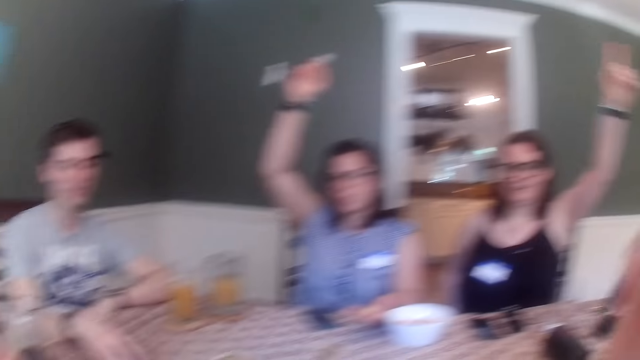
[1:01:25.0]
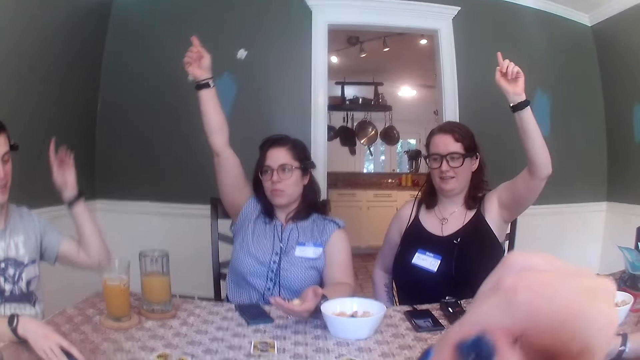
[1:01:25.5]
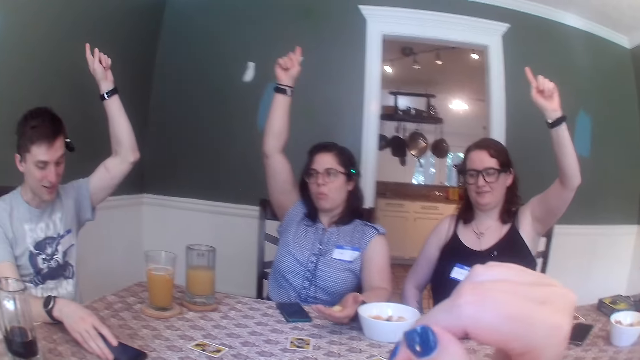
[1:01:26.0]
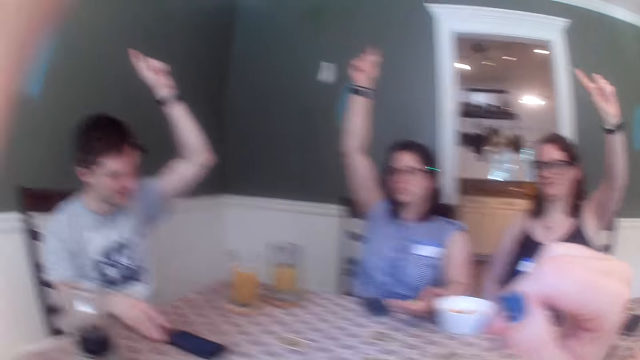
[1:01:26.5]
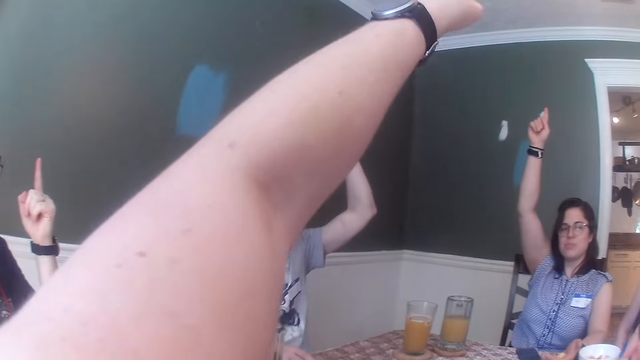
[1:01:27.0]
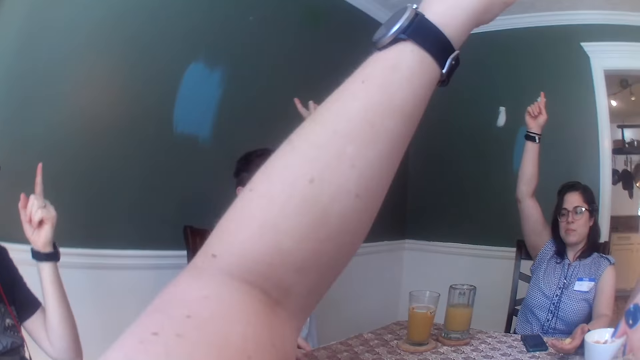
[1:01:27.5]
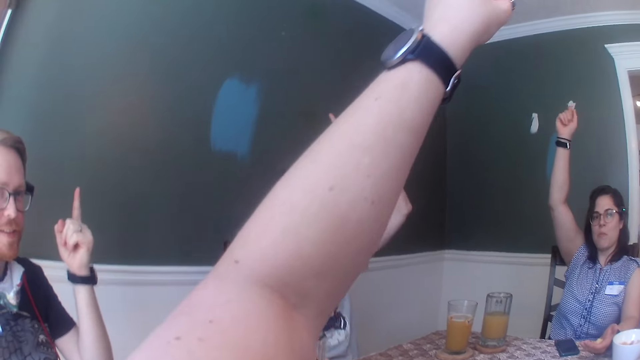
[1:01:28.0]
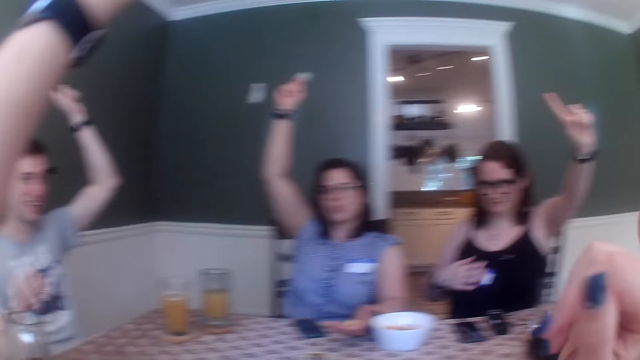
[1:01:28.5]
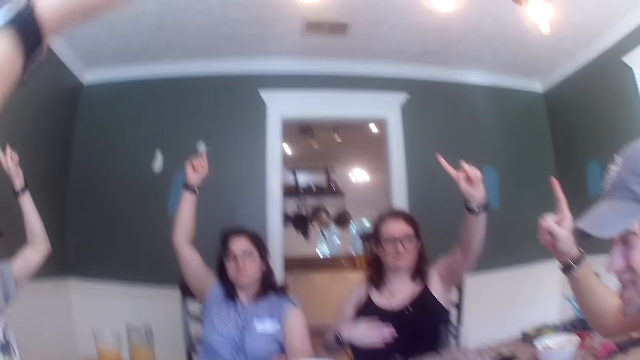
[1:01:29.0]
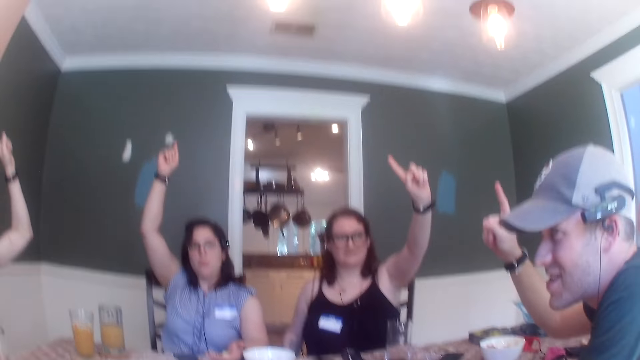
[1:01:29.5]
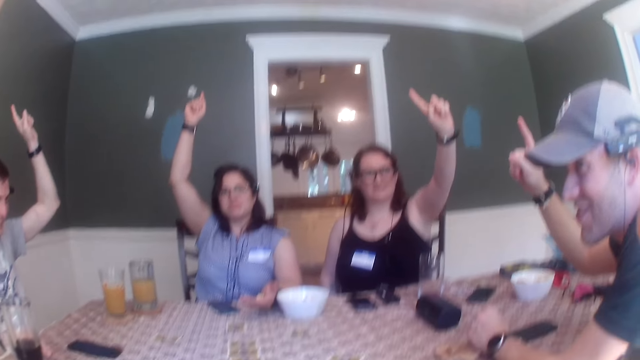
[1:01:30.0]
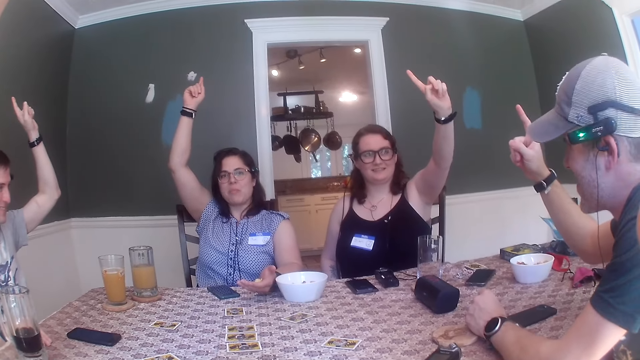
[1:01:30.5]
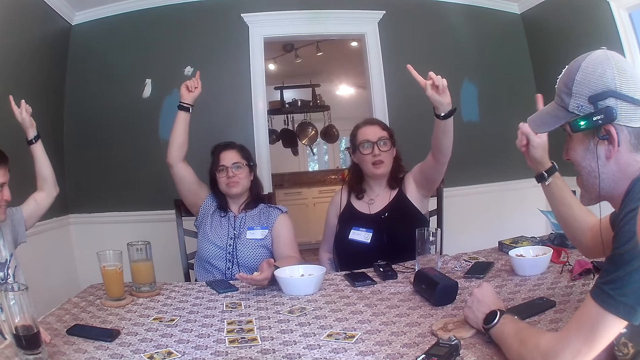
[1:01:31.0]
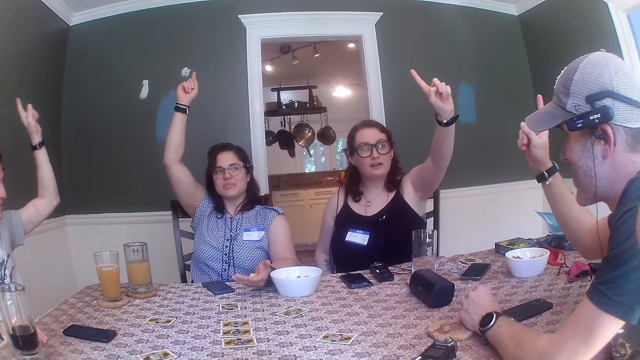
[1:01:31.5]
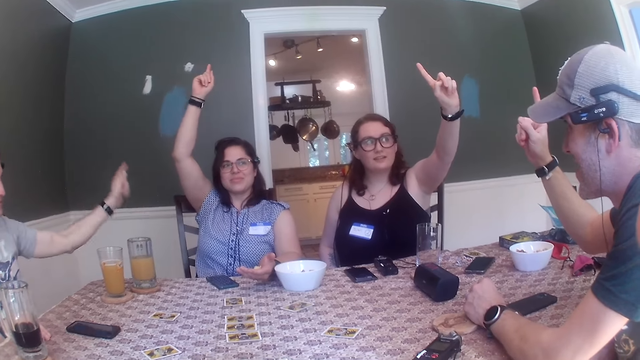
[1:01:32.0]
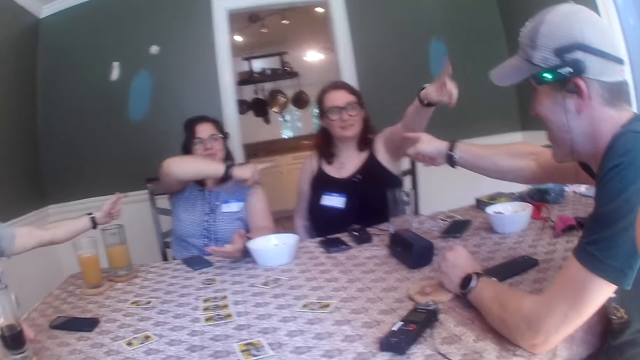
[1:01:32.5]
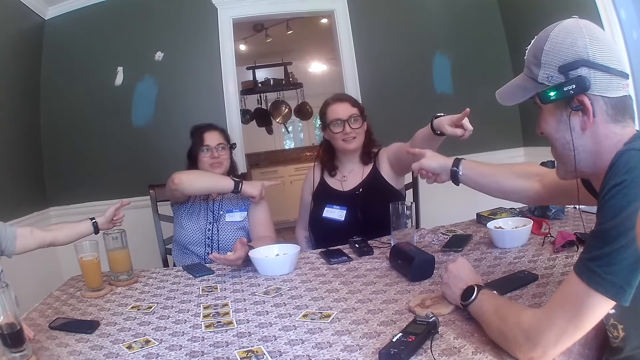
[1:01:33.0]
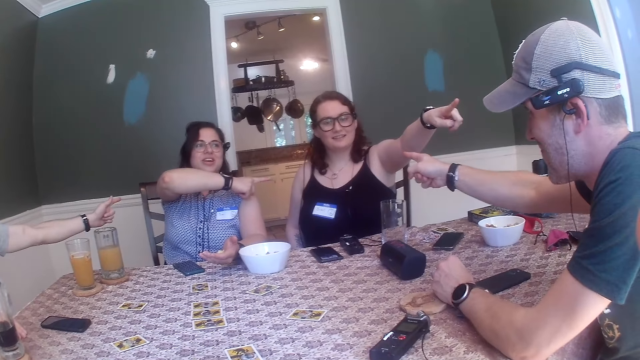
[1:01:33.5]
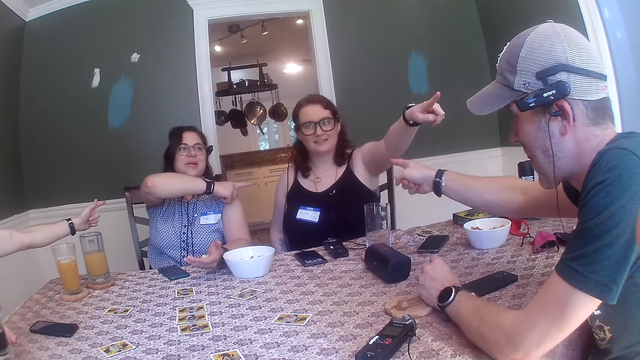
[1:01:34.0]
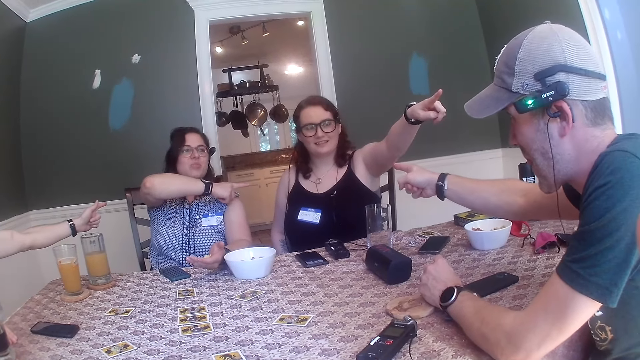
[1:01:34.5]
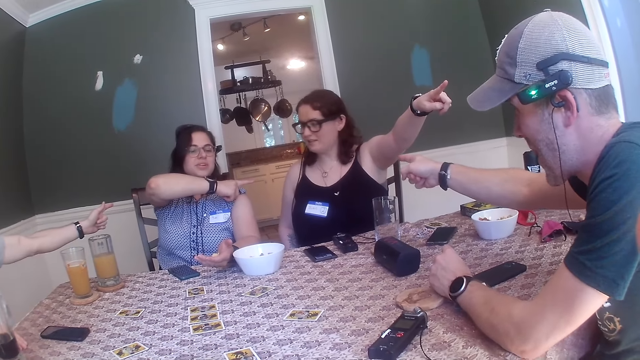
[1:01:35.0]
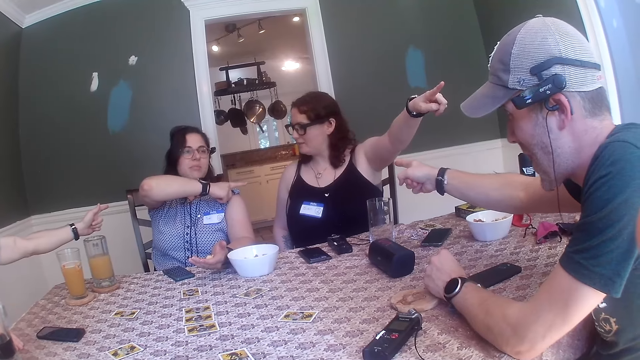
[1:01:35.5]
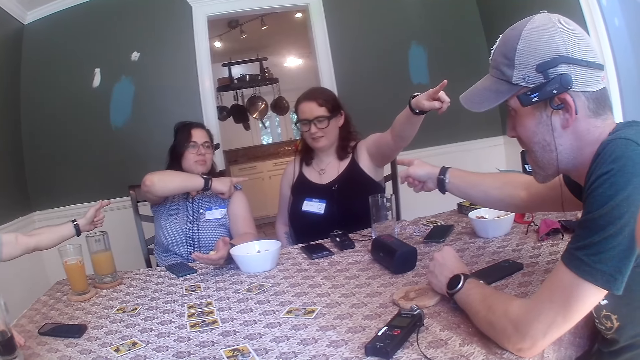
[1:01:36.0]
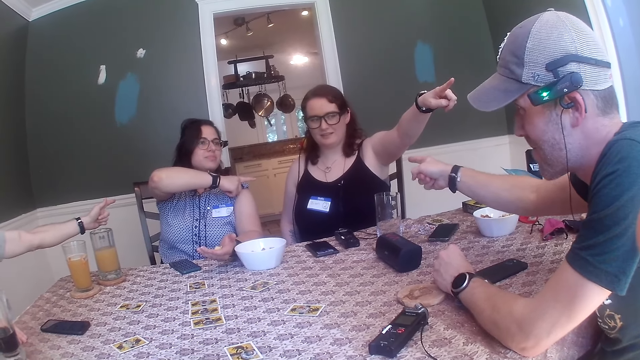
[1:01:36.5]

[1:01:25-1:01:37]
The first woman raises her right hand. The other woman raises up her hand. The first man raises up his left hand. He points to the first woman with his left hand. The other woman points to the second man. The first woman points at the other woman with her right hand. The second man points at the other woman with his right hand. The other woman points at the second man with her left hand.

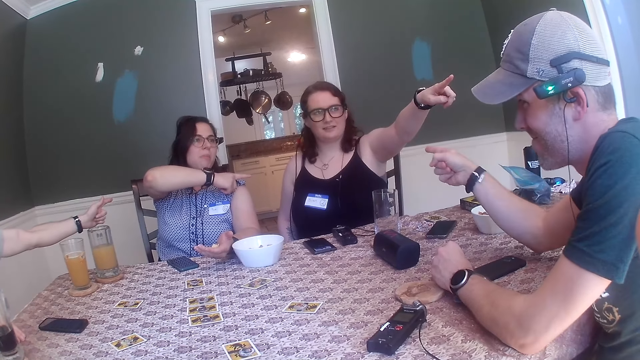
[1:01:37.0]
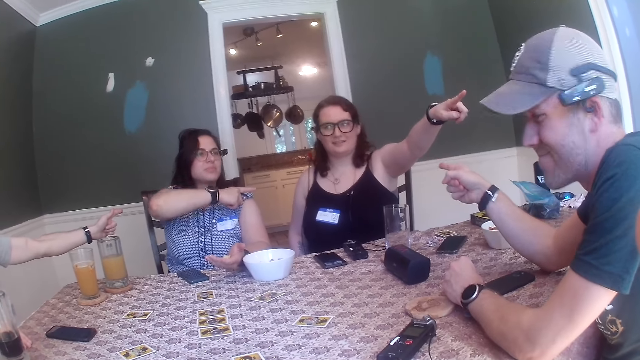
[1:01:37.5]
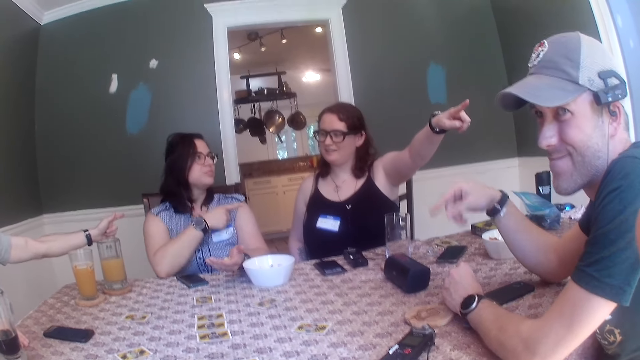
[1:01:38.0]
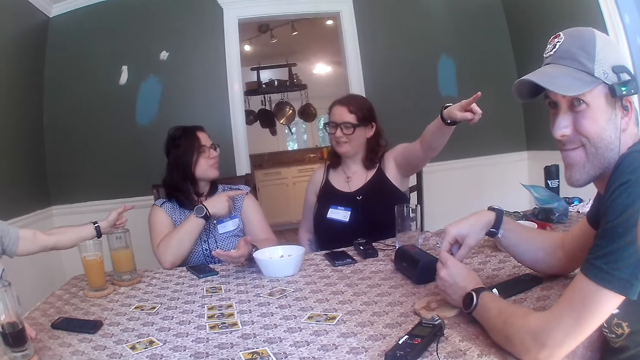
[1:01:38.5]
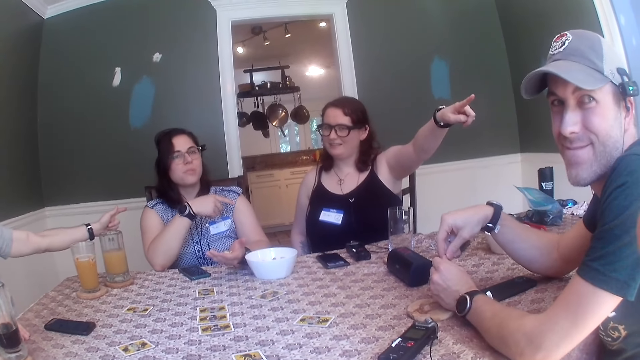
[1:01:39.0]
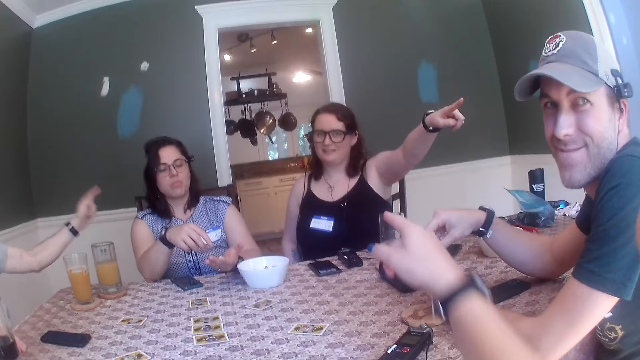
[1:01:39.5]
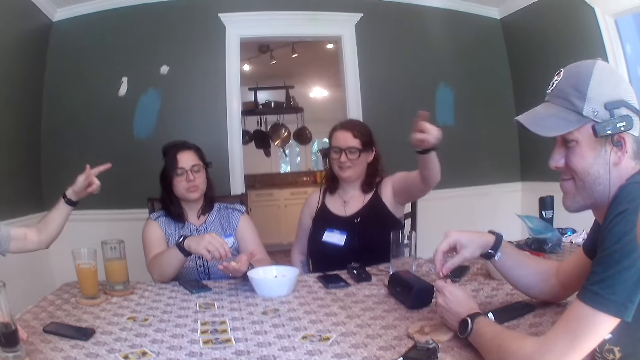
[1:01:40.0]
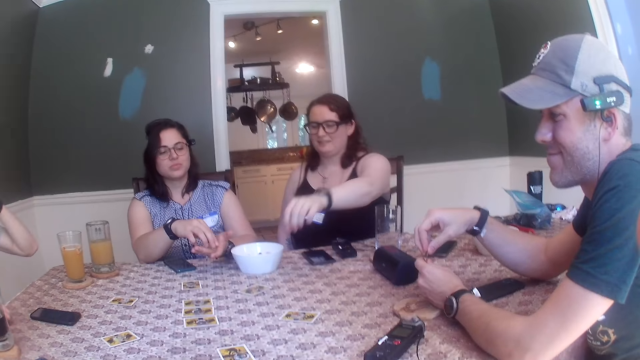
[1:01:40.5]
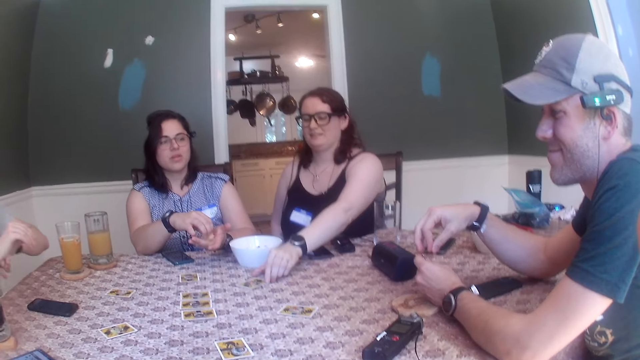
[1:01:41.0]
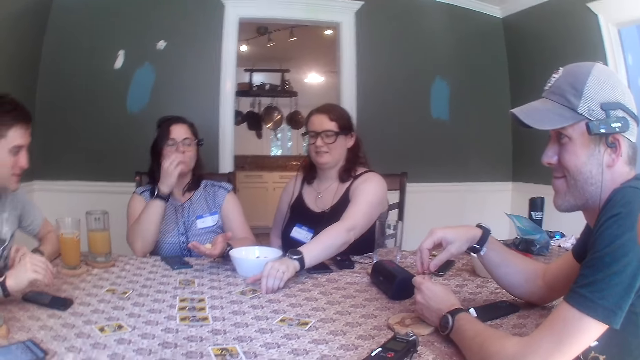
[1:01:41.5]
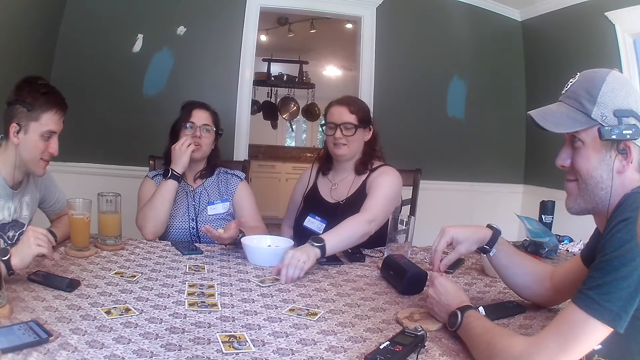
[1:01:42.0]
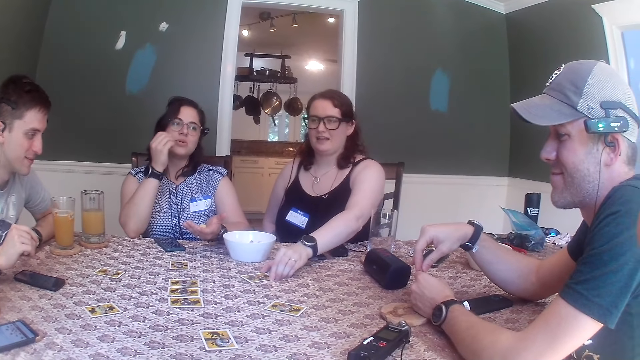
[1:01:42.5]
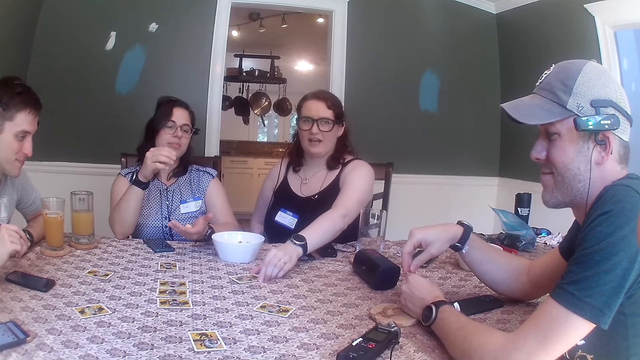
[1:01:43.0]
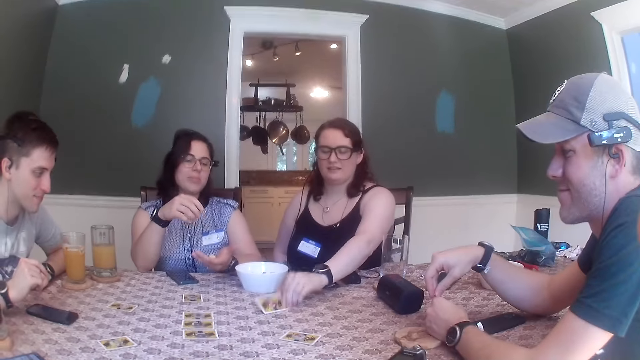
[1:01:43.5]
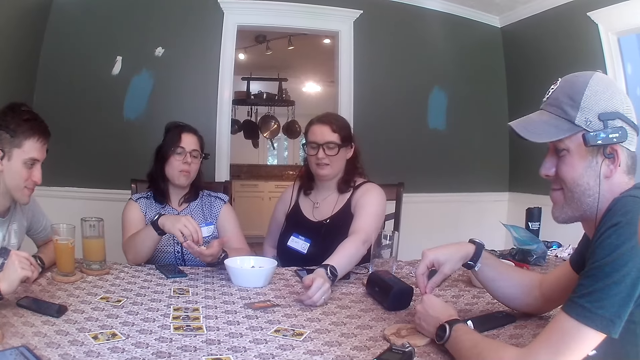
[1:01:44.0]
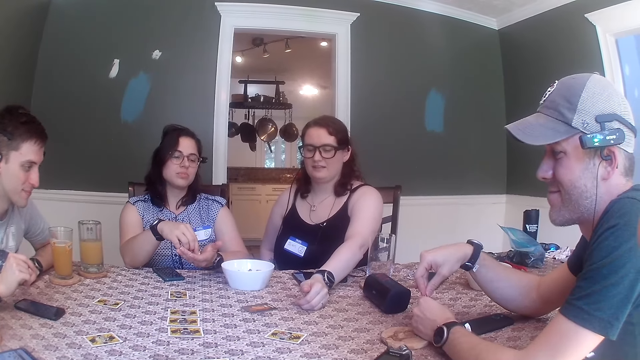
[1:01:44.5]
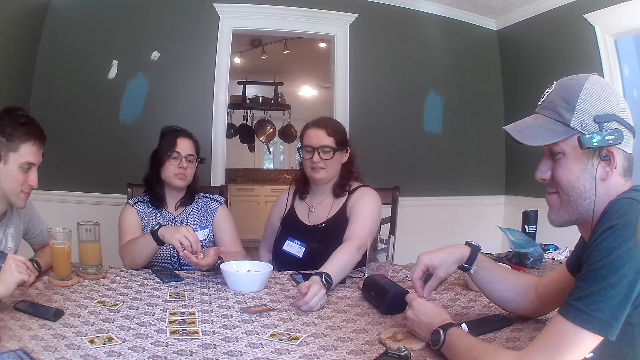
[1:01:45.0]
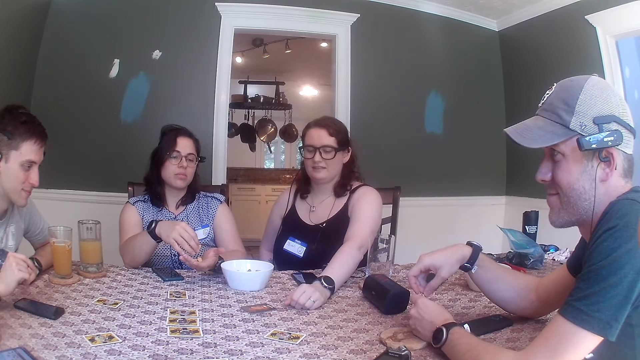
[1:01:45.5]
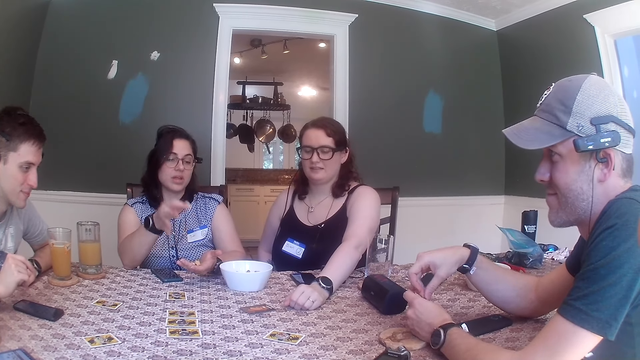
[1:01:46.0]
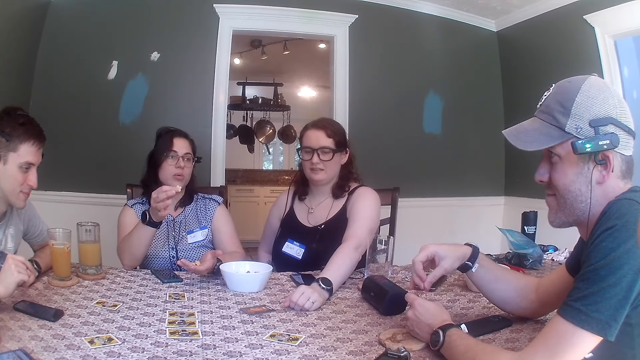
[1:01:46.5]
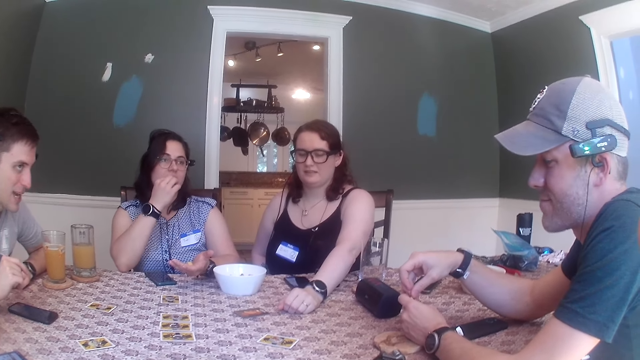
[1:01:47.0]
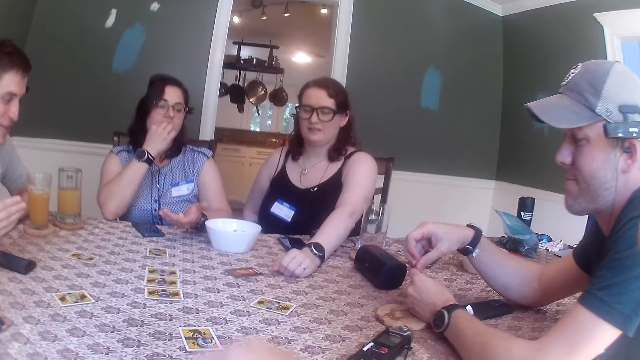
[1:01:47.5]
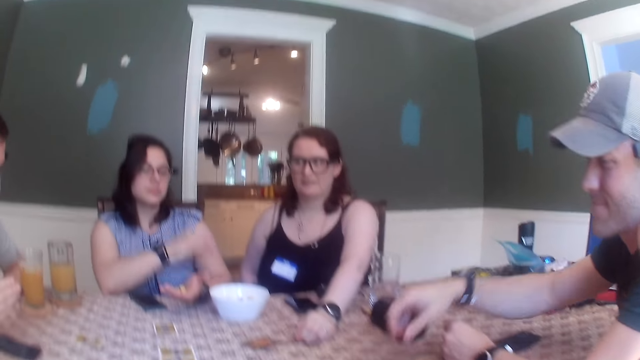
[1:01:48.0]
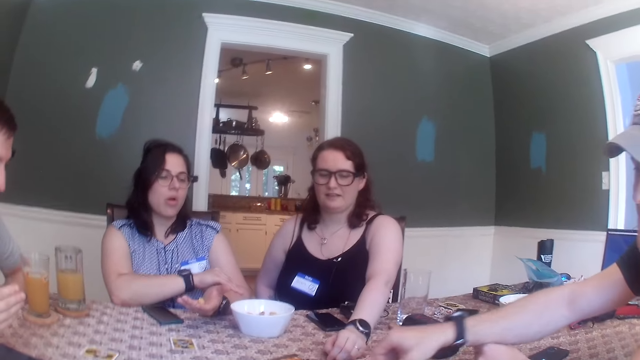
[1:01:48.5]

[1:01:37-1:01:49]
The first woman takes some cheese puffs with her right hand. The camera wearer points at the first woman with her right hand. She talks to a person. The first woman turns a card on the table with her left hand. The first man places both hands on the table. The other woman picks up a card from the table with her left hand. The first woman interacts with everyone at the table.
